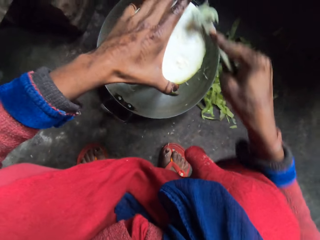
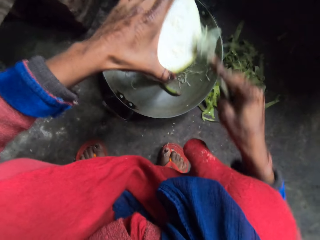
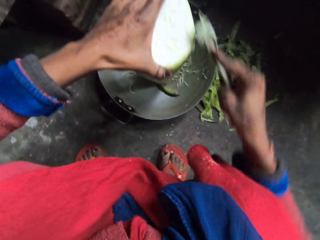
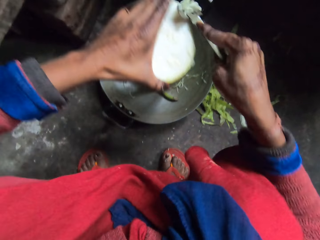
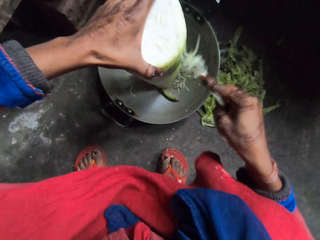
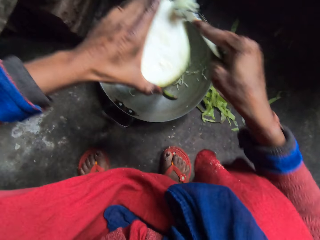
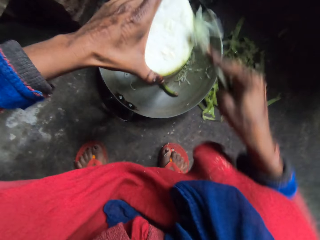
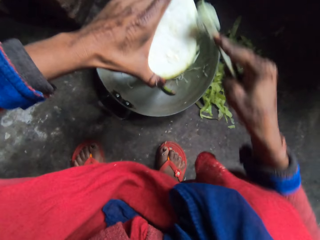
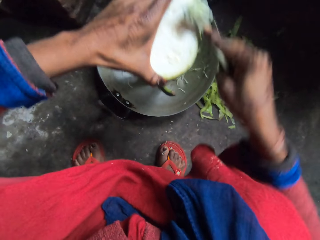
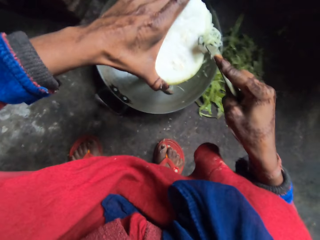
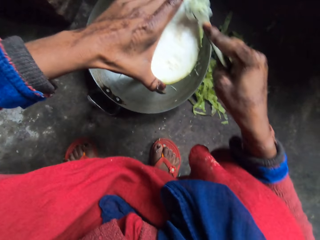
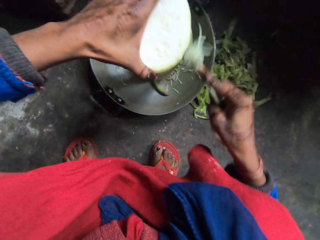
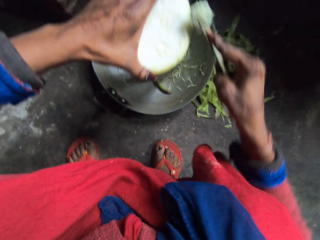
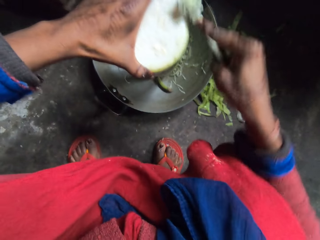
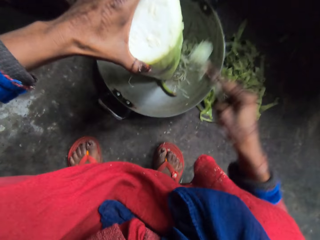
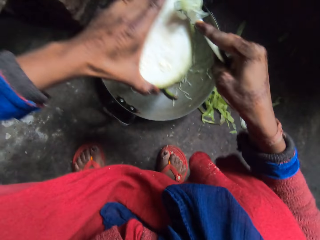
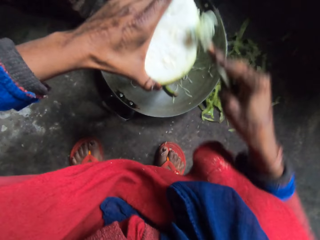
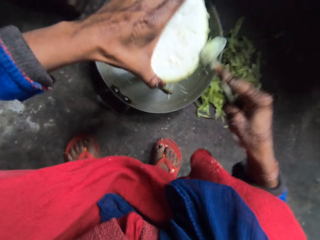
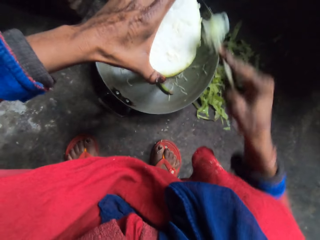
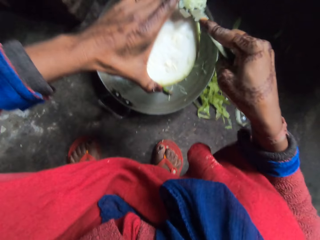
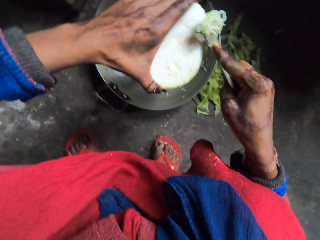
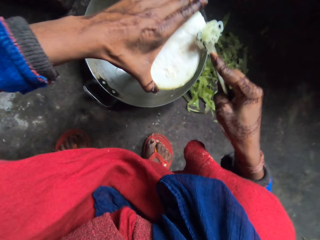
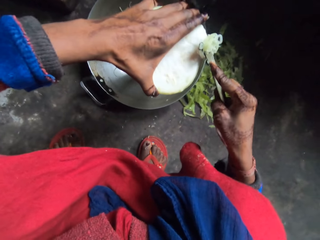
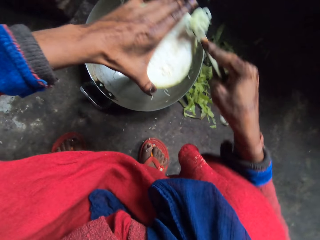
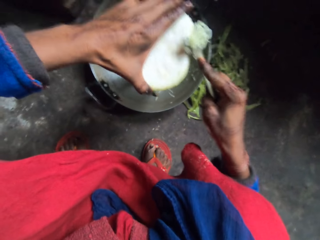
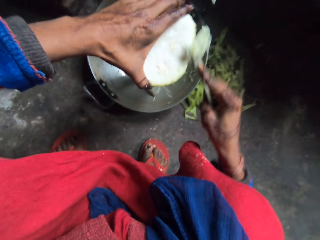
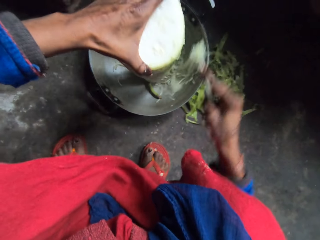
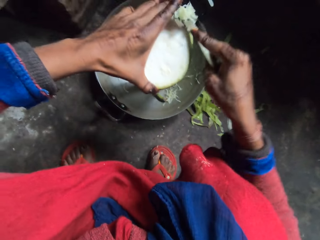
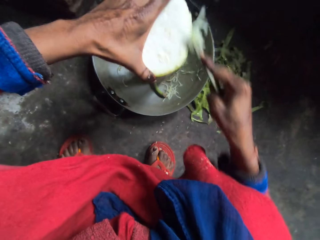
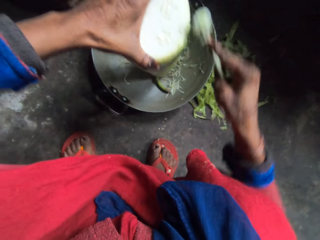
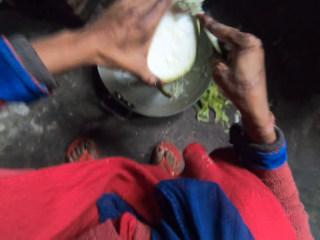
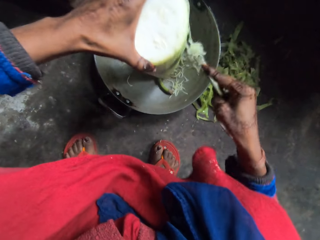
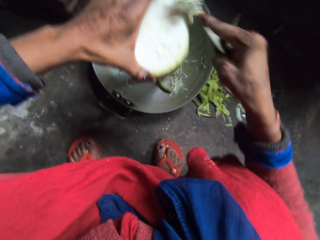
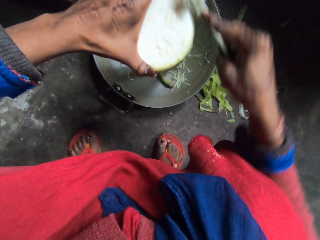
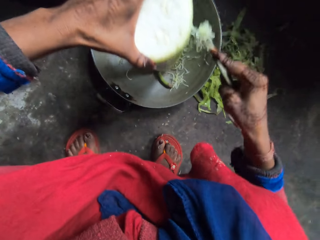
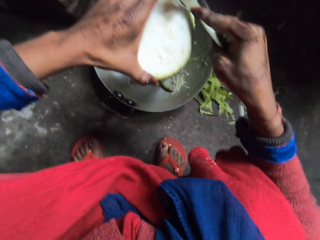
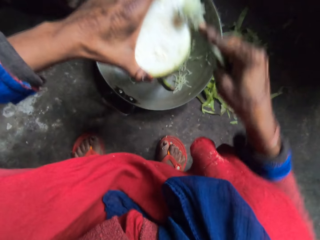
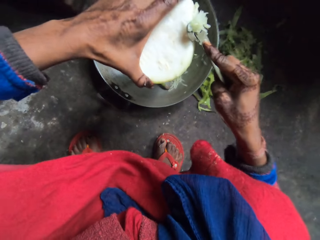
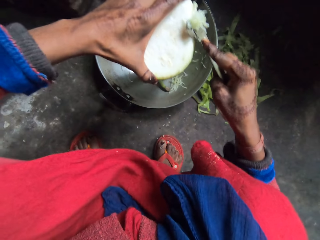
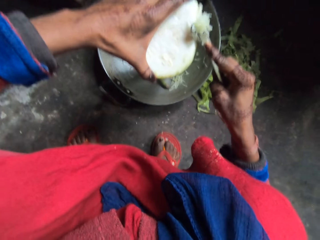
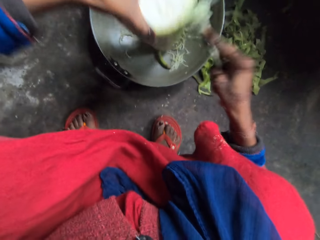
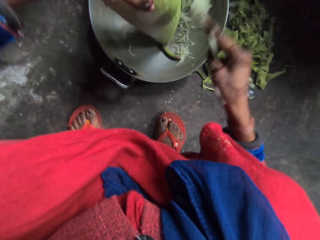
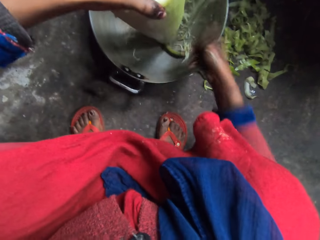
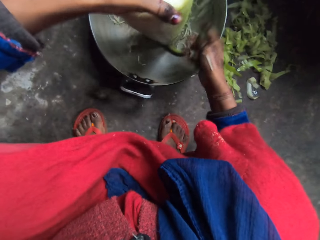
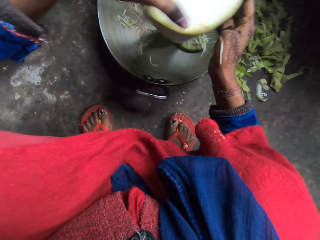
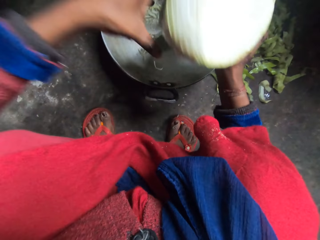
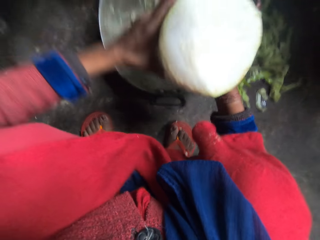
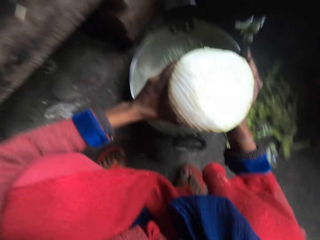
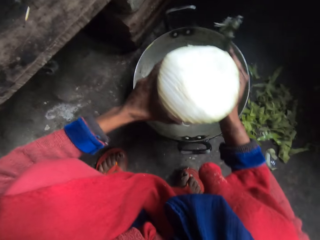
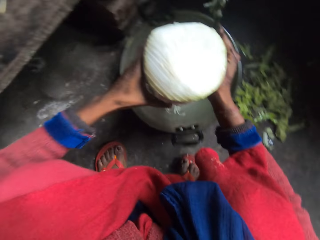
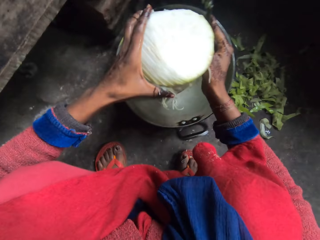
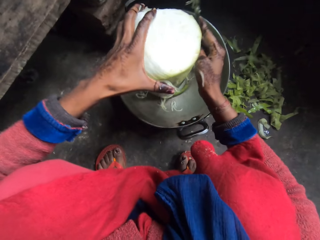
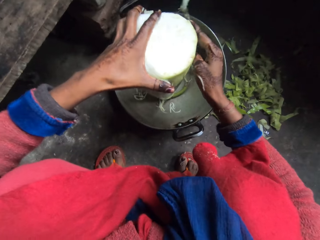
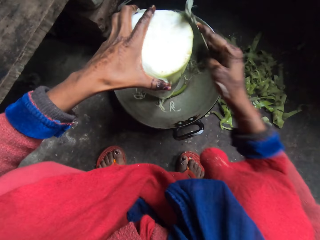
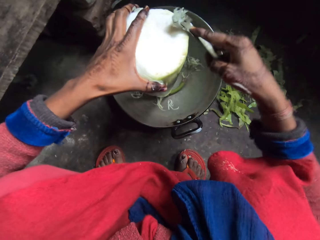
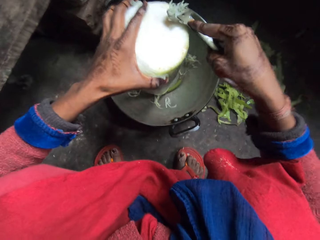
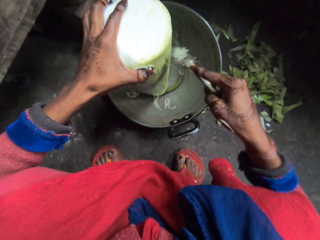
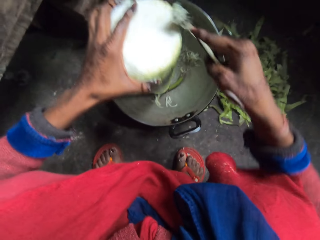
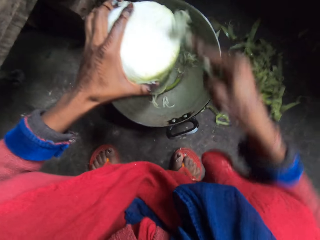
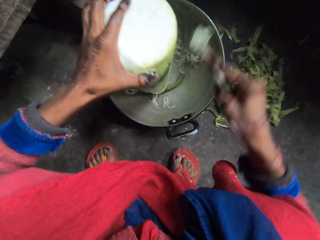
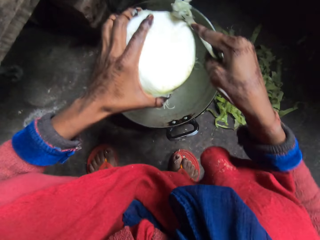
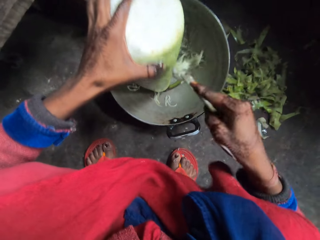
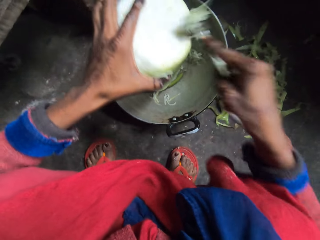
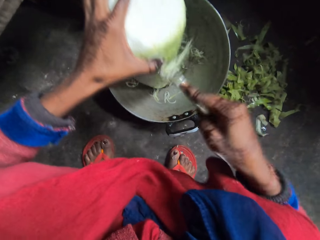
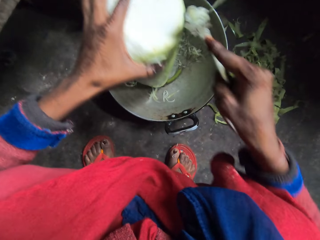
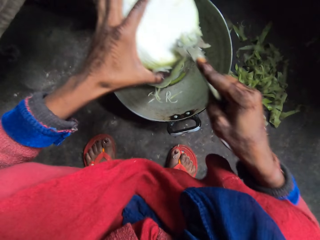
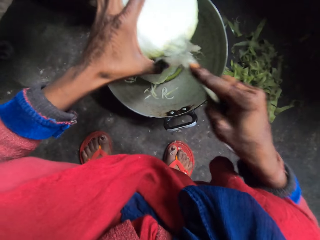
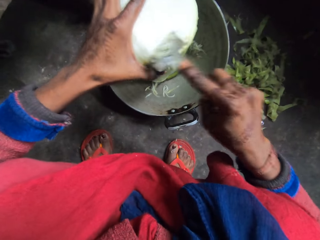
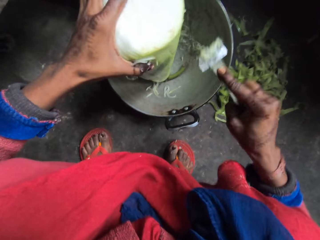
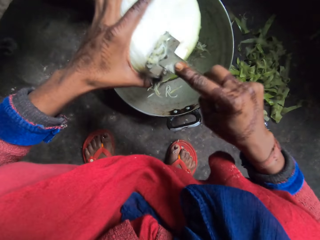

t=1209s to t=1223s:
The camera wearer flaps the hand peeler. She adjusts the bottle gourd. She peels the bottle gourd with the hand peeler in her right hand. She grates something.

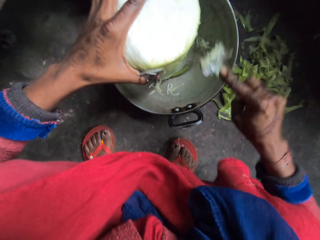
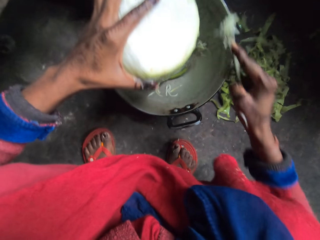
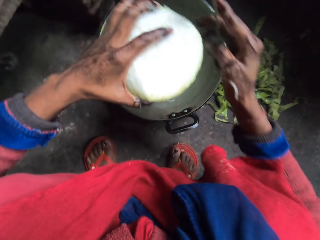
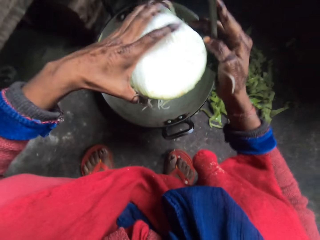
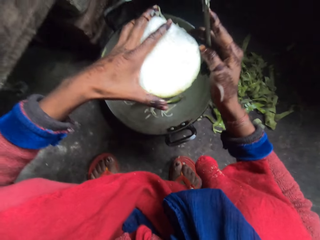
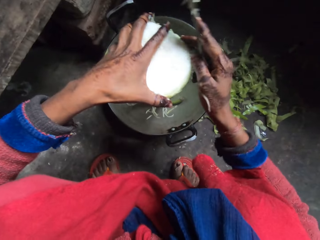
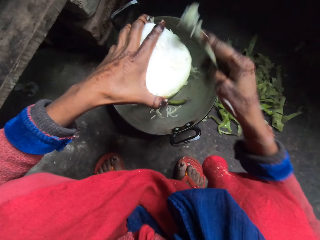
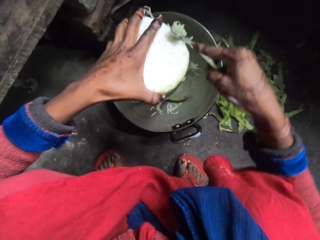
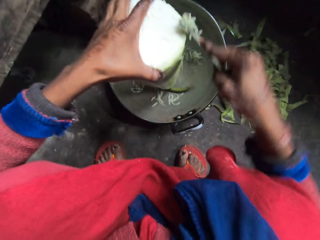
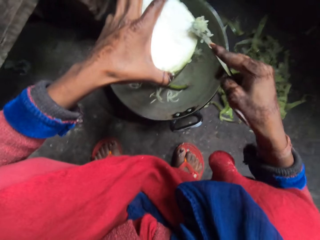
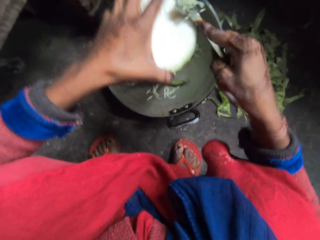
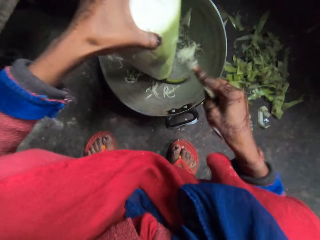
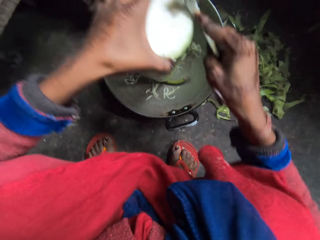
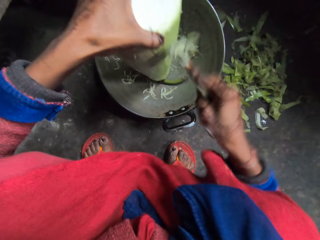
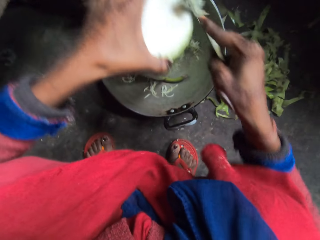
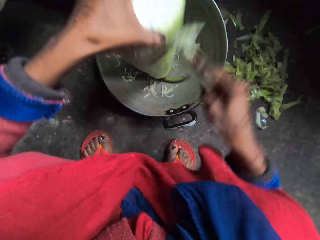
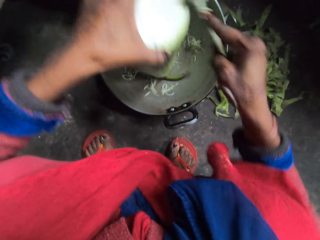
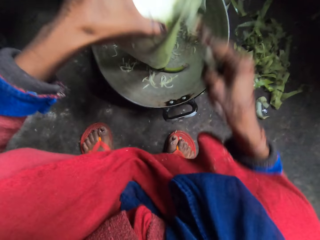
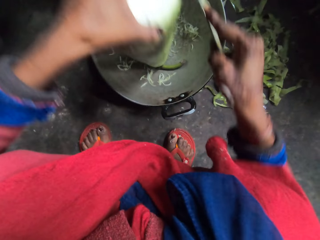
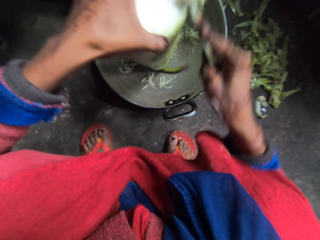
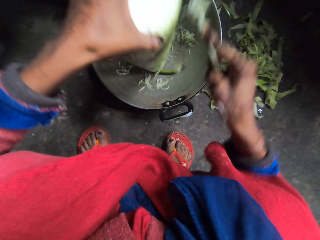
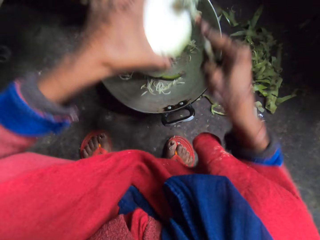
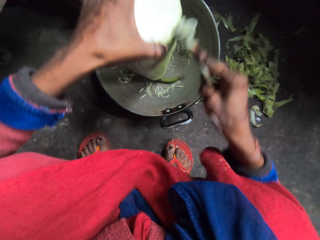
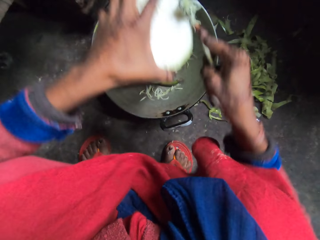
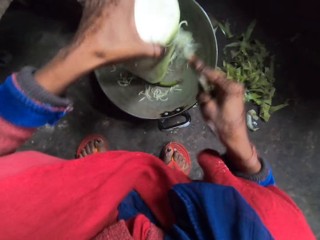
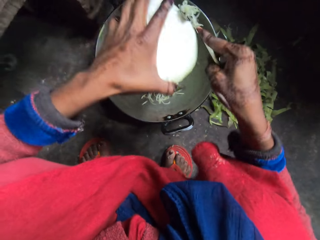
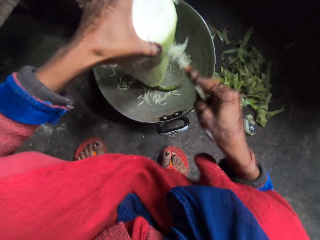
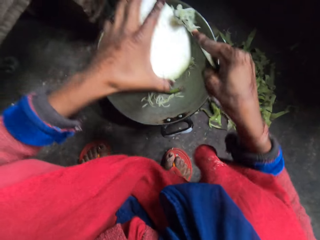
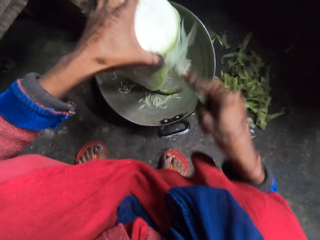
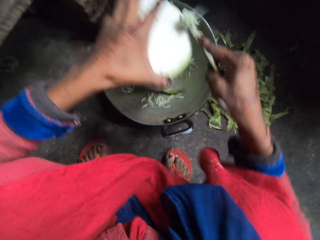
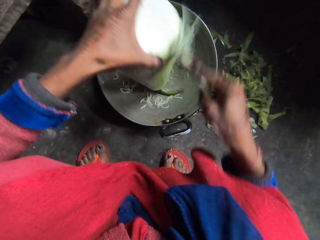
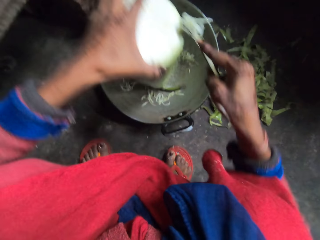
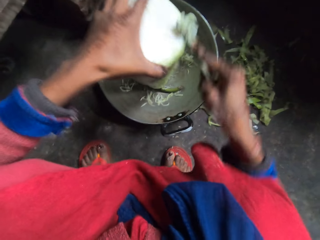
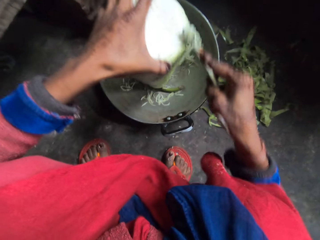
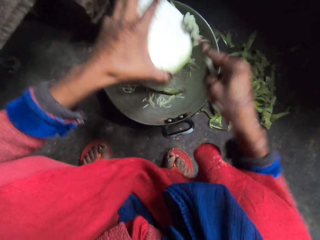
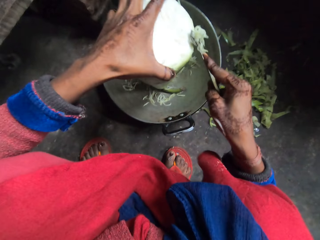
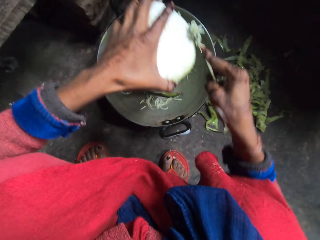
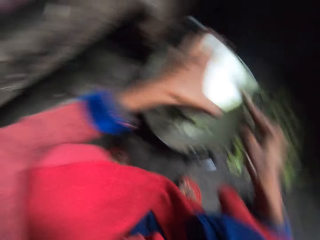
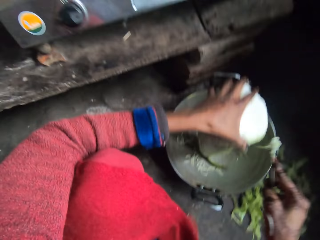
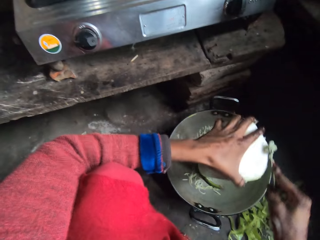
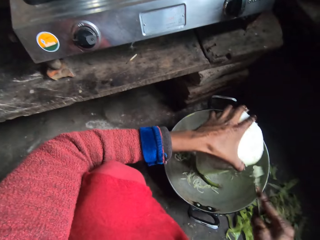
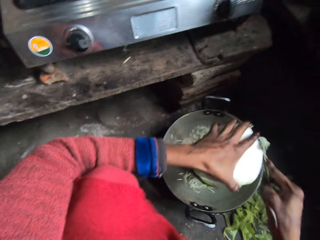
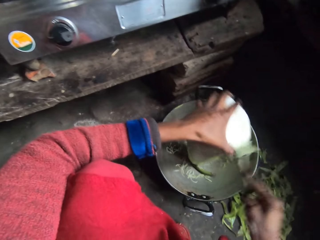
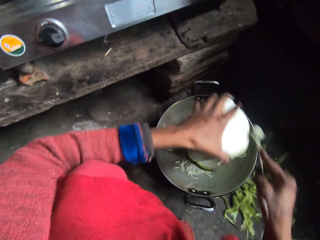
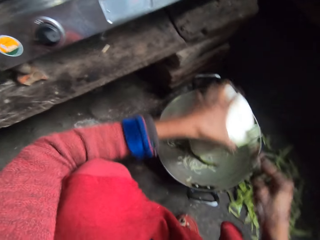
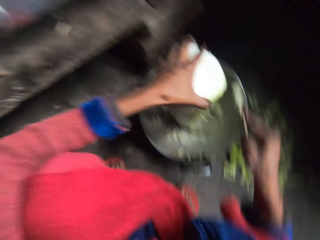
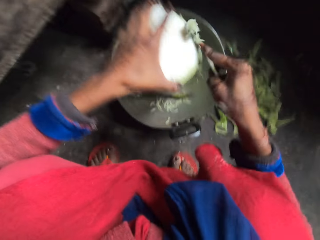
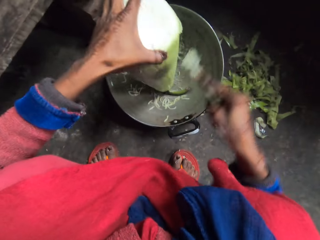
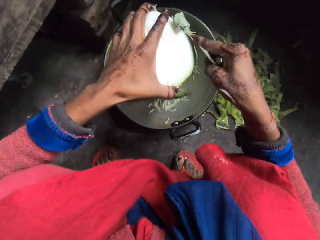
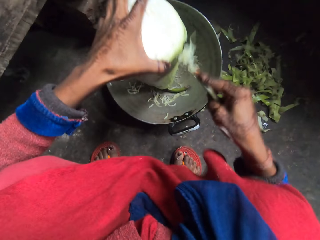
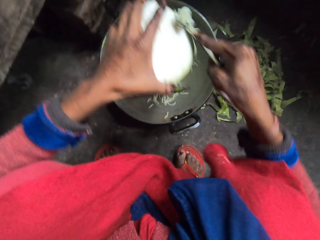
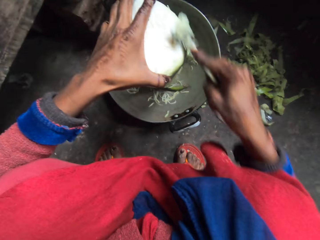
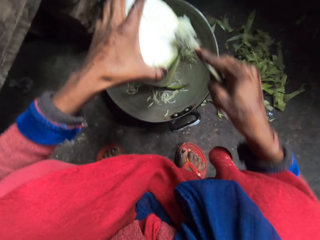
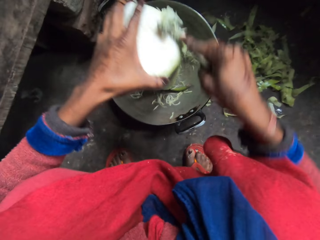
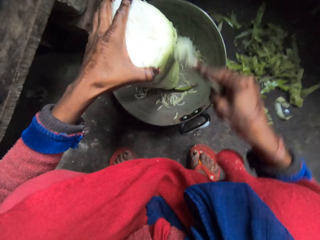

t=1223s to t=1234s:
The camera wearer adjusts the bottle gourd. She peels the bottle gourd with the hand peeler in her right hand. She turns to the left. She grates something.
